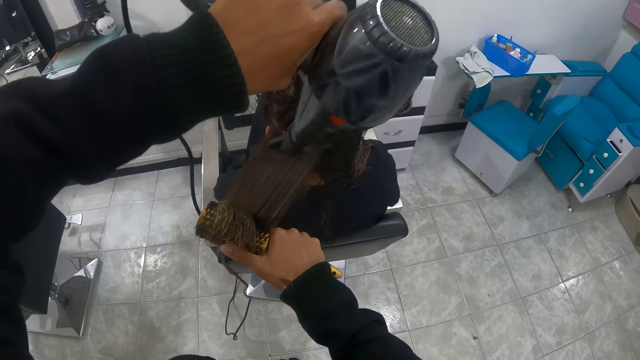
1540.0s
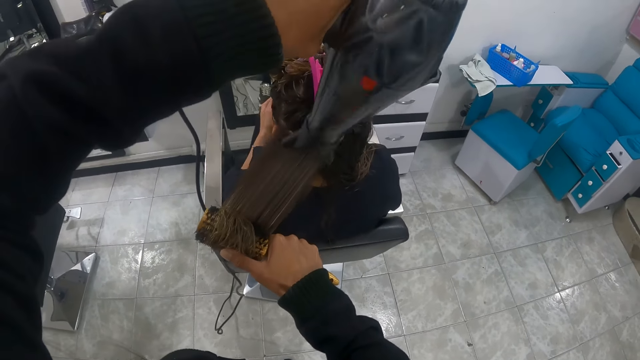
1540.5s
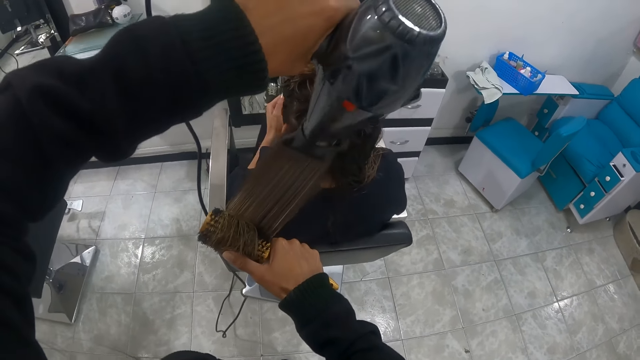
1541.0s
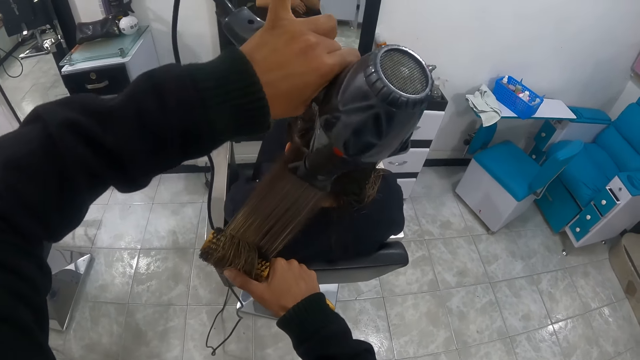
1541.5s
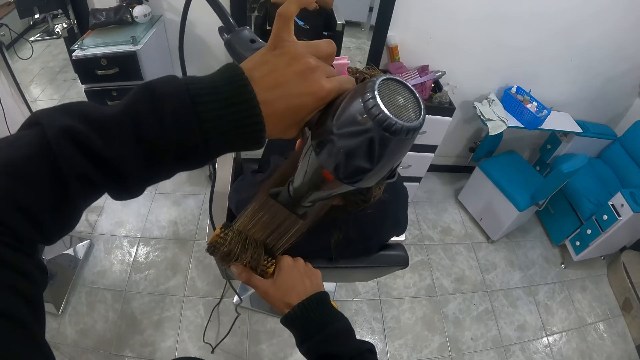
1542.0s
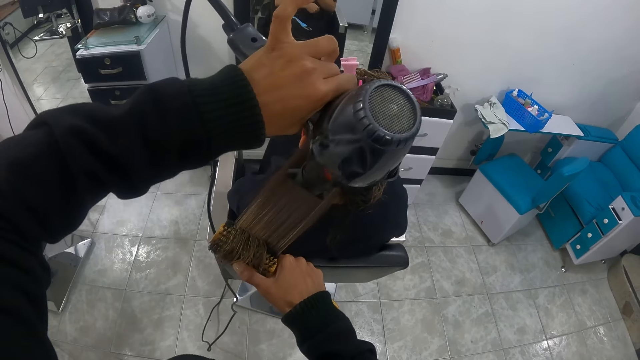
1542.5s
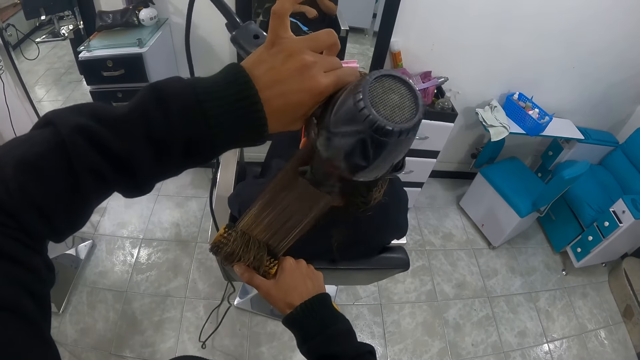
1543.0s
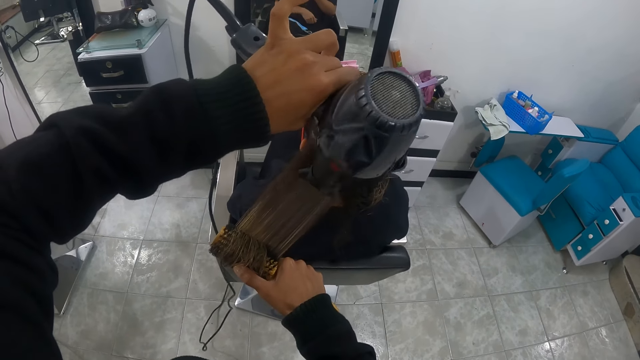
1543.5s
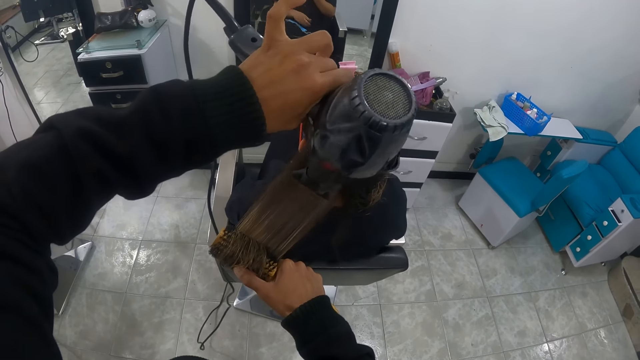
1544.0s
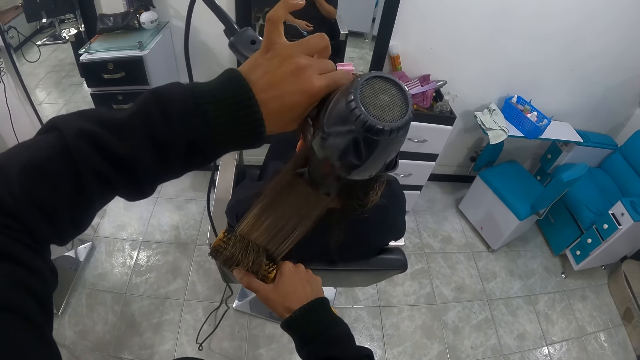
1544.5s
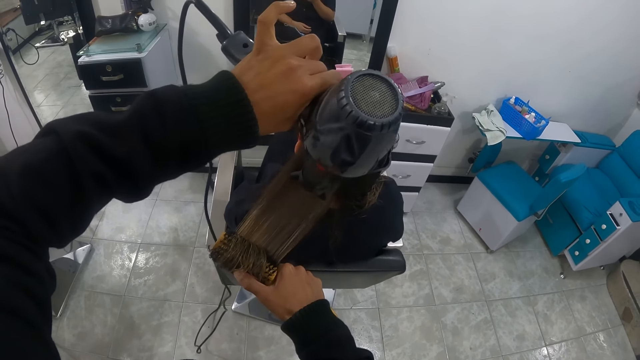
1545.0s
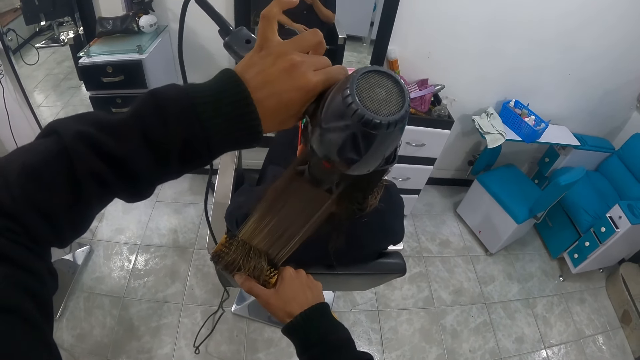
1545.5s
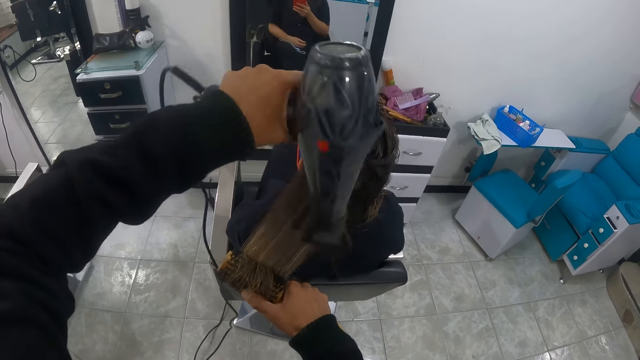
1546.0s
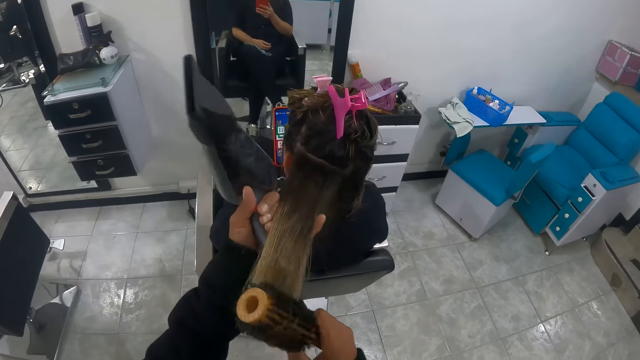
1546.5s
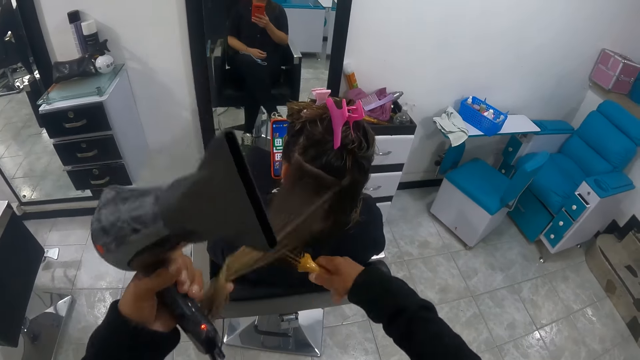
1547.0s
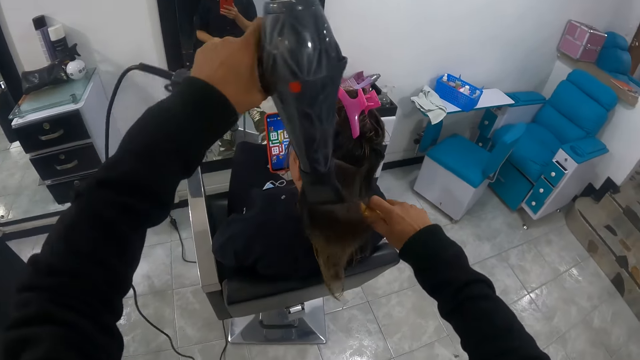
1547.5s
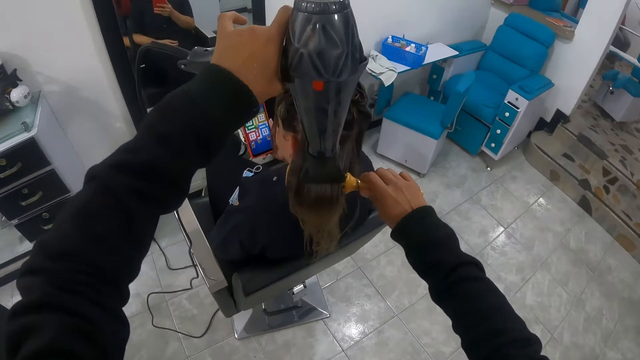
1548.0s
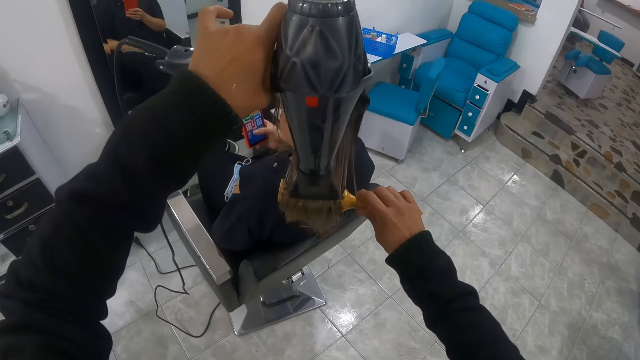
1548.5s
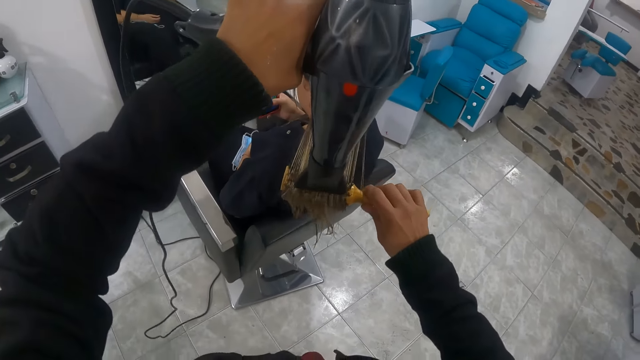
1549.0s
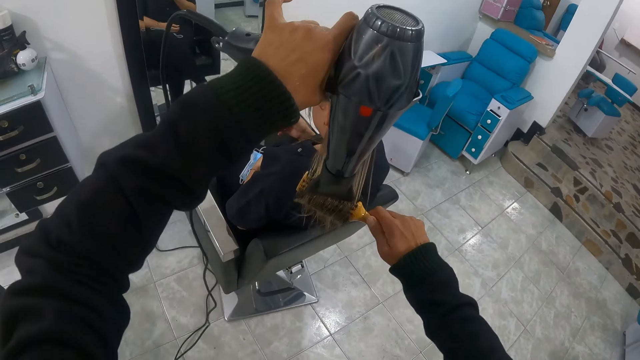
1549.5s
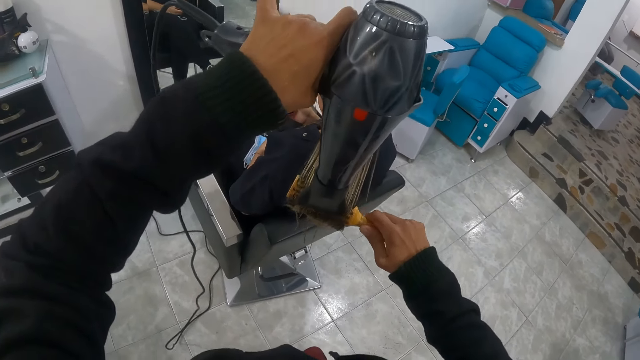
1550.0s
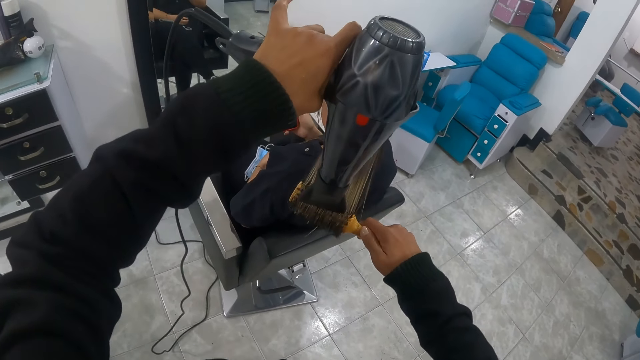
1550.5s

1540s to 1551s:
The woman operates the phone with her left hand. The camera wearer holds the woman's hair with her left hand. She brushes the woman's hair with the hairbrush with her right hand. She dries the woman's hair with the hair dryer with her left hand.

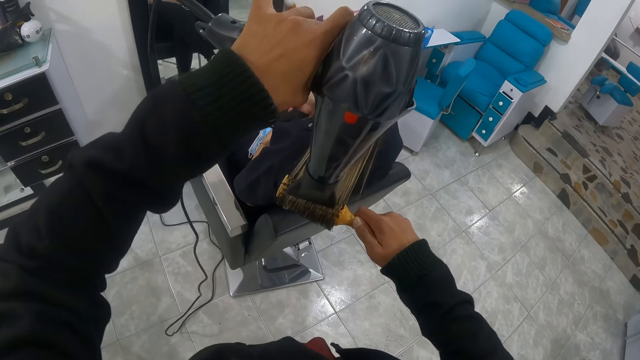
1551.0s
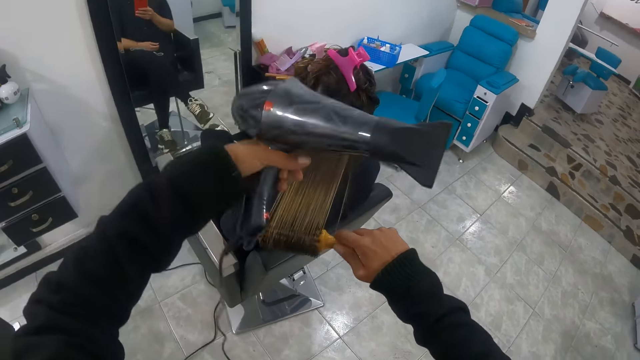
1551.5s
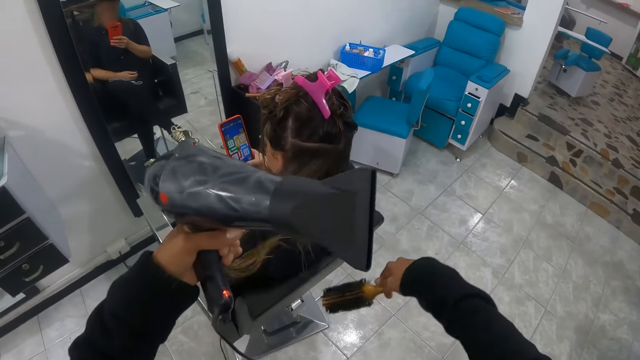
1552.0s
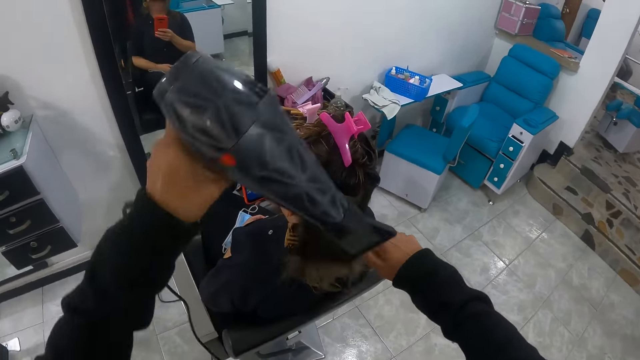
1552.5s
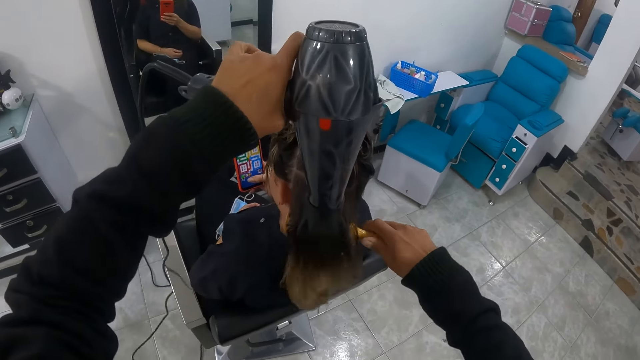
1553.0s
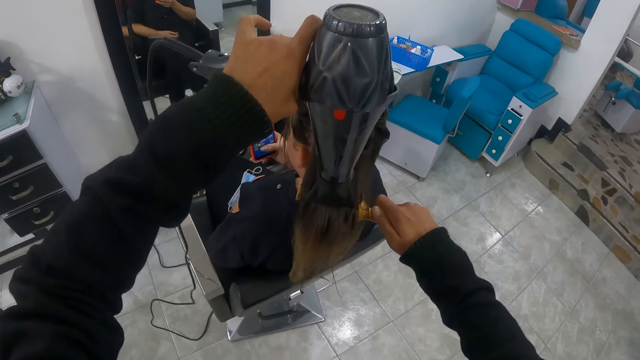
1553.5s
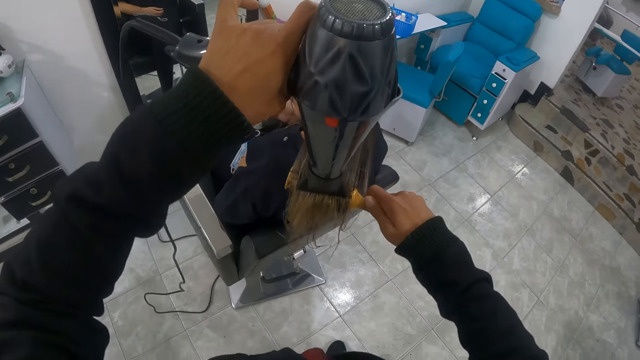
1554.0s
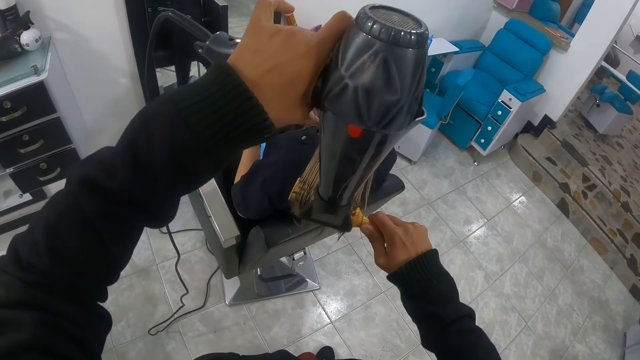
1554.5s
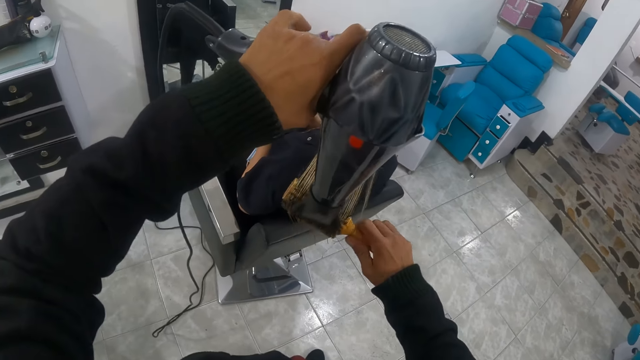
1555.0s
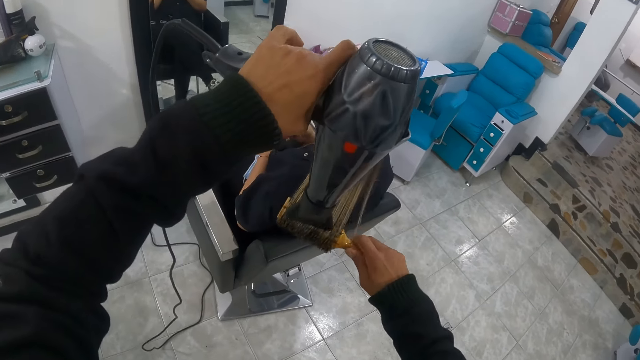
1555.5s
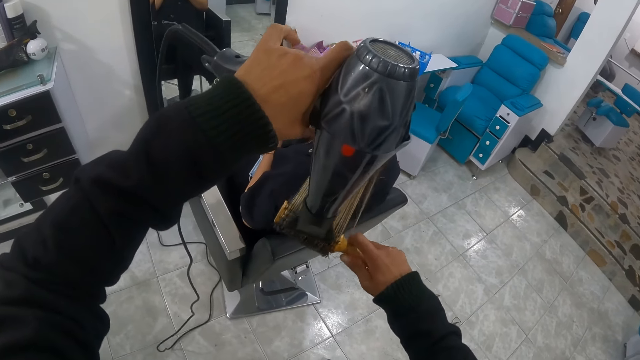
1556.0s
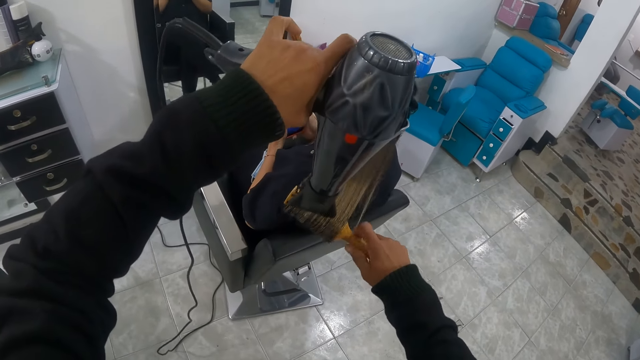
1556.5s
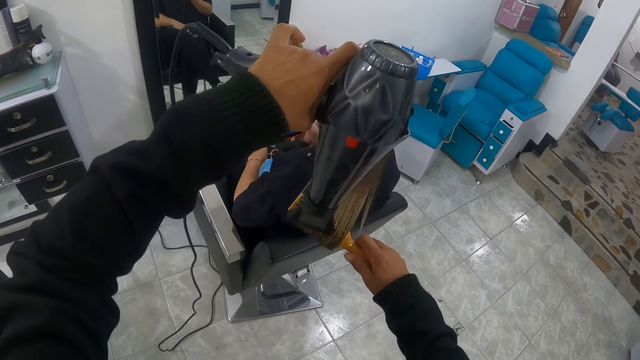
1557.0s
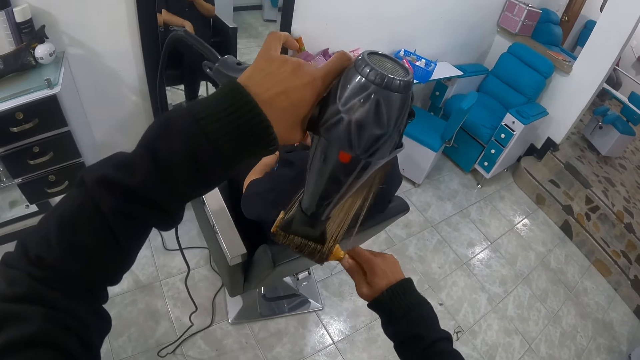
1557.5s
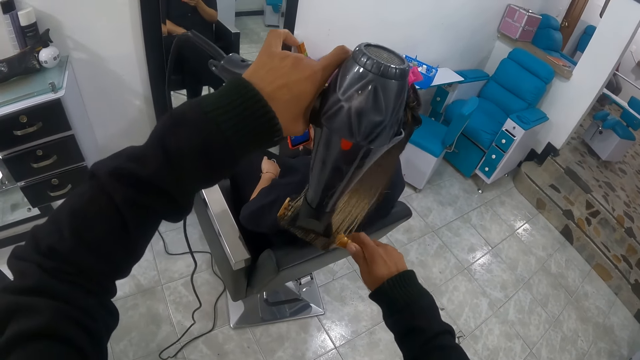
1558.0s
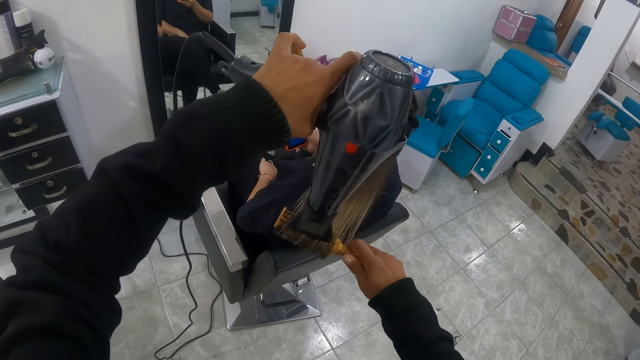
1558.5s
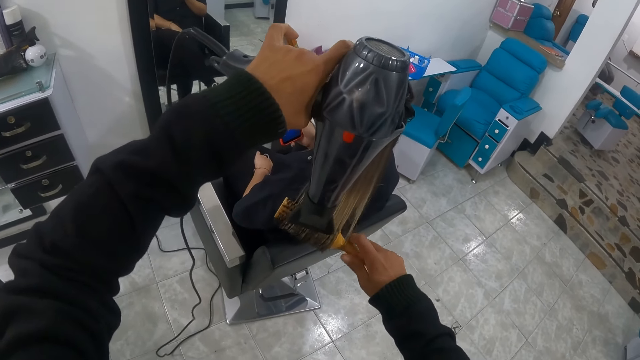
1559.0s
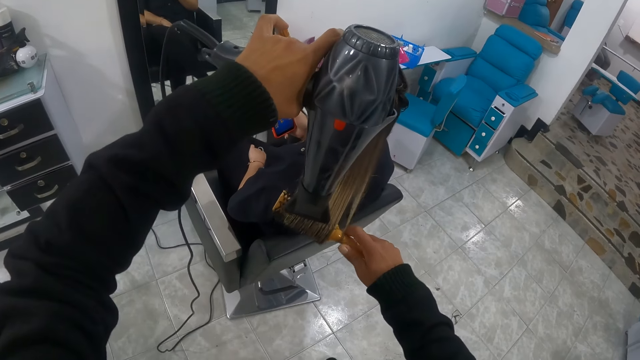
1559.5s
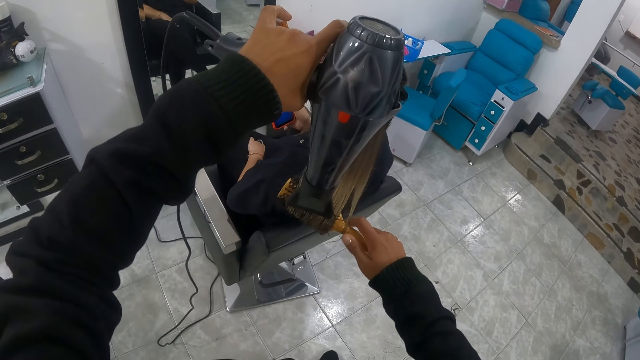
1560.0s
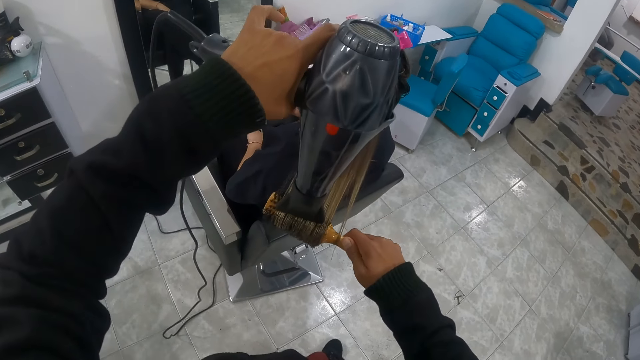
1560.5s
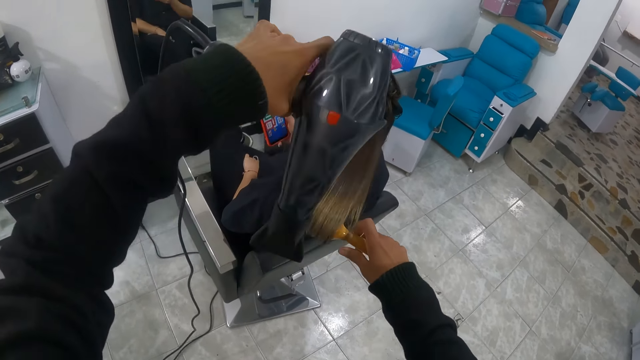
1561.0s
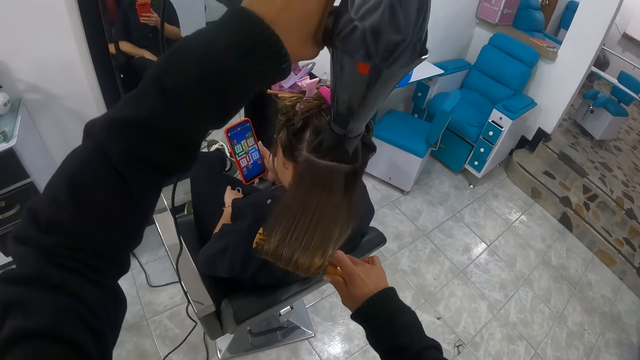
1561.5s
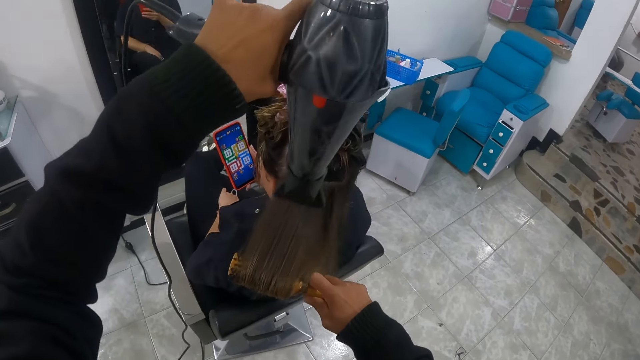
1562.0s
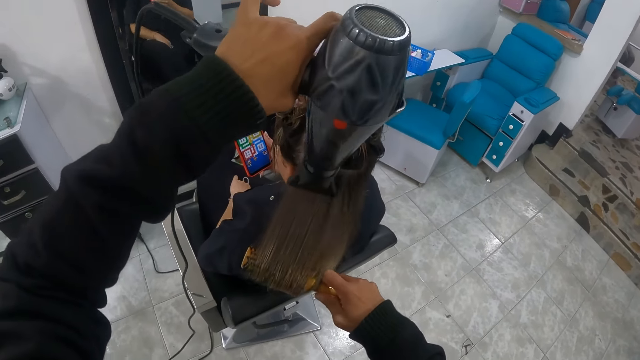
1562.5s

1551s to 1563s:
The camera wearer holds the woman's hair with her left hand. She brushes the woman's hair with the hairbrush with her right hand. She dries the woman's hair with the hair dryer with her left hand. The woman drops her left hand from the phone.
